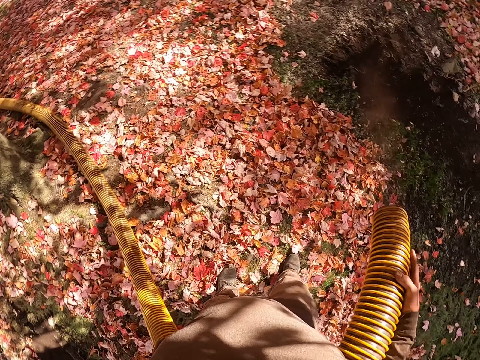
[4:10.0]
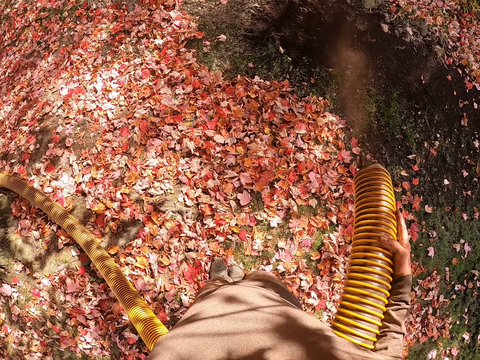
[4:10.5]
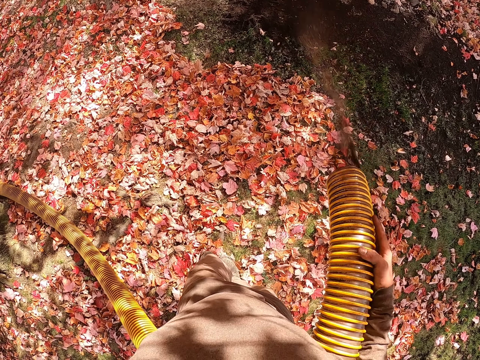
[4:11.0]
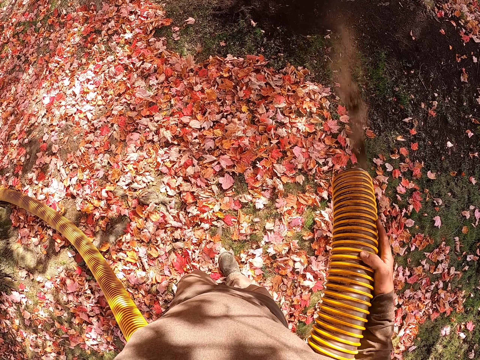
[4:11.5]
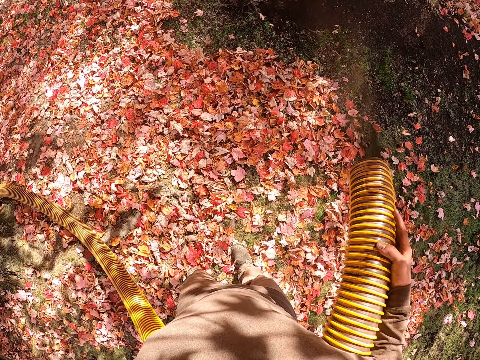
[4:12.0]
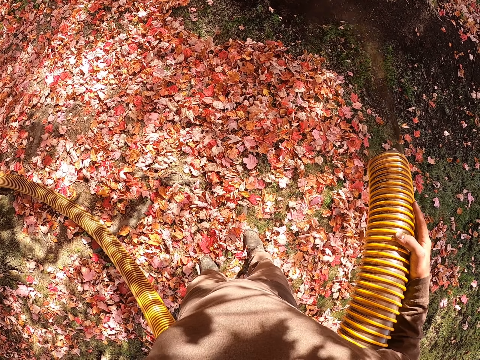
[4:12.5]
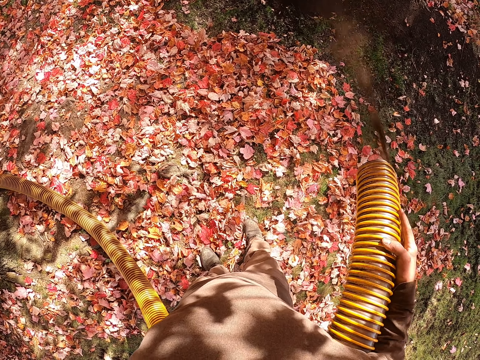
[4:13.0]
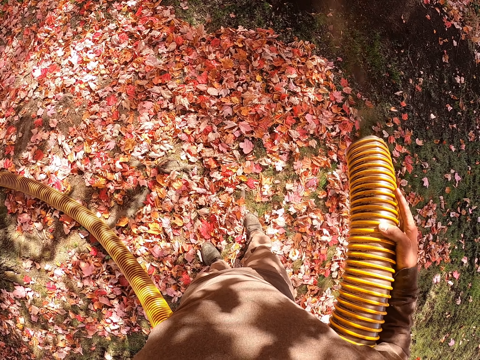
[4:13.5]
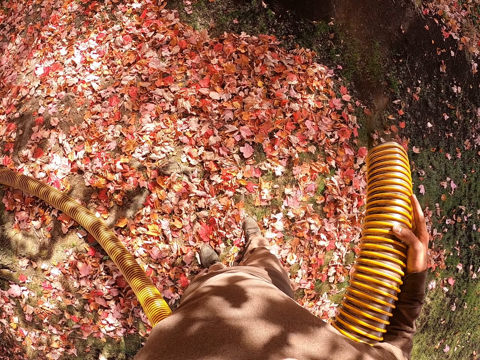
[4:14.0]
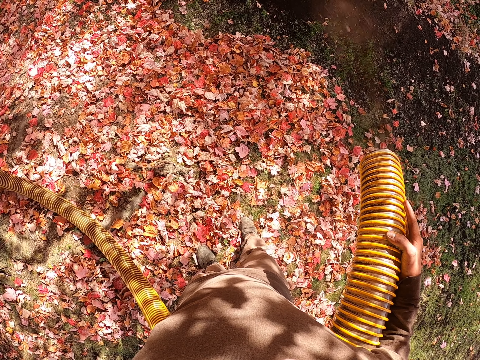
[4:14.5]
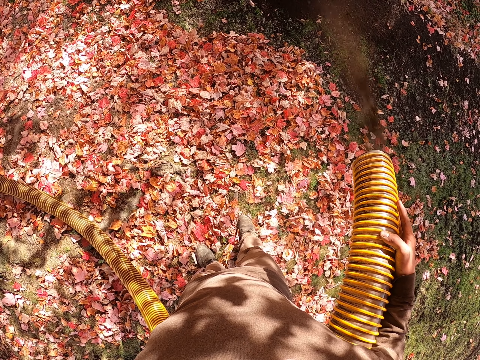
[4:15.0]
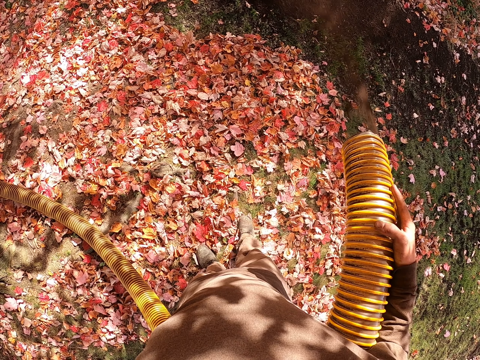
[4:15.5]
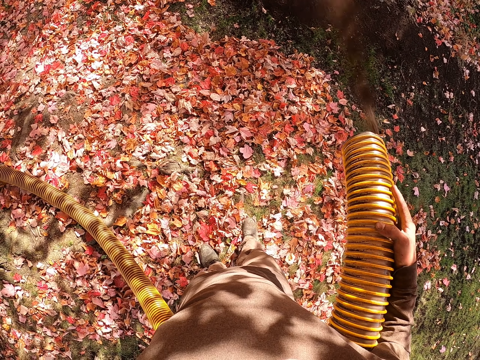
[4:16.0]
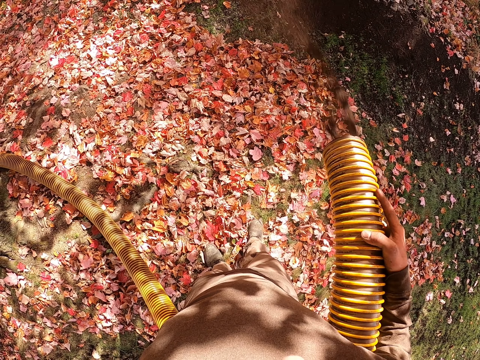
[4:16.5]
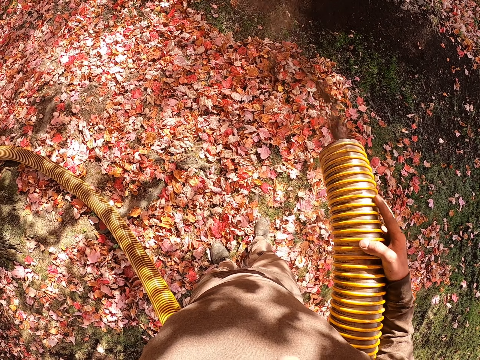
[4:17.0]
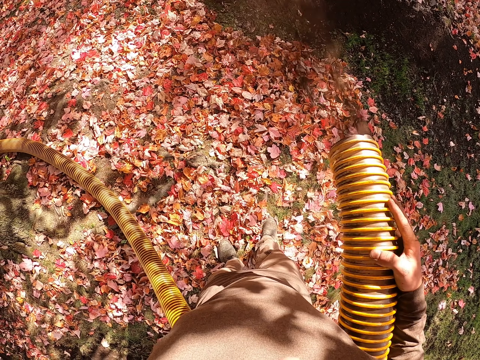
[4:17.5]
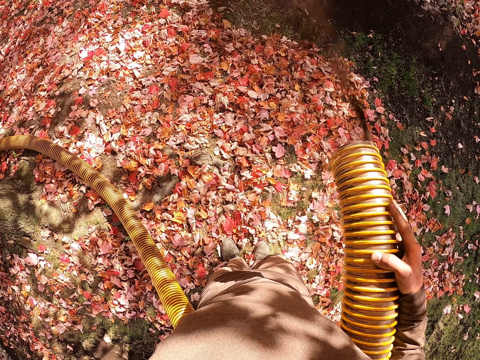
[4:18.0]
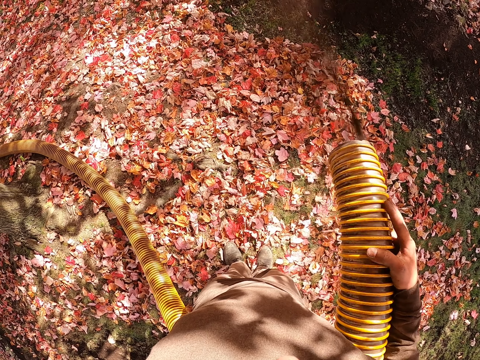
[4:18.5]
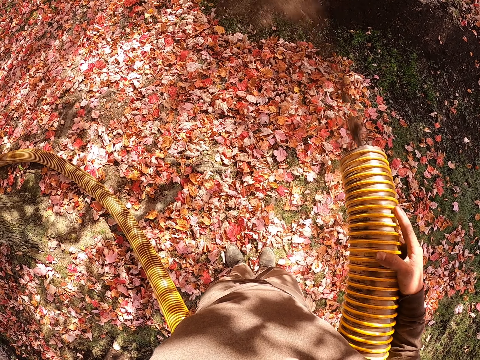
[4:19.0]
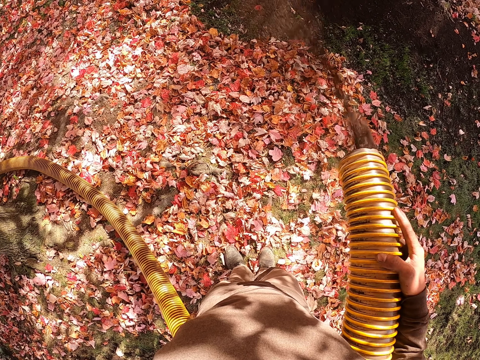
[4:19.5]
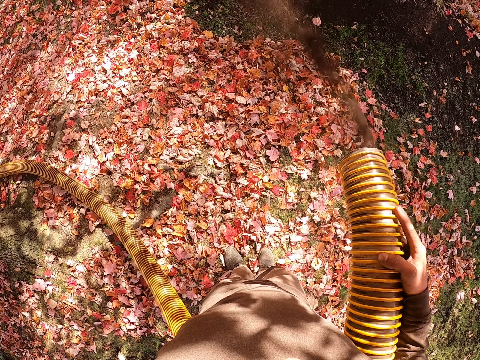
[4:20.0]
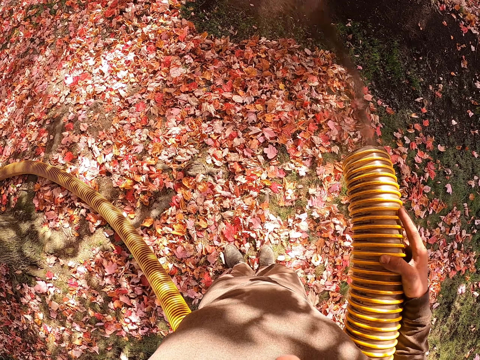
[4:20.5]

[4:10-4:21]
The camera wearer sprays the sand on the garden ground.

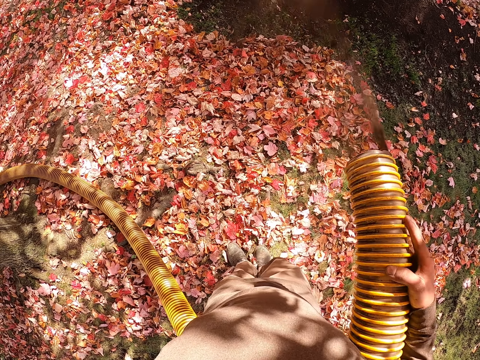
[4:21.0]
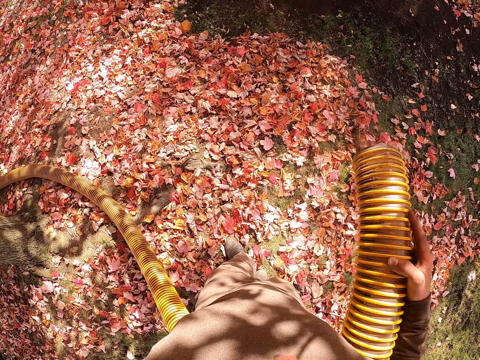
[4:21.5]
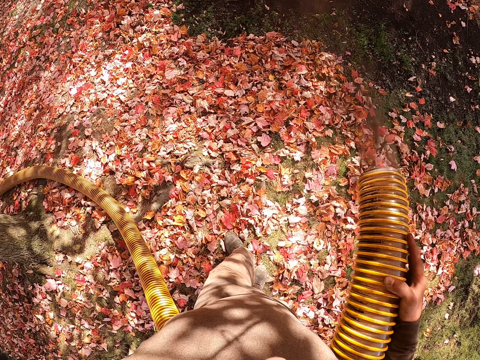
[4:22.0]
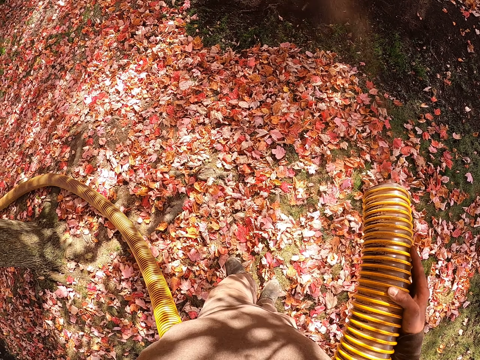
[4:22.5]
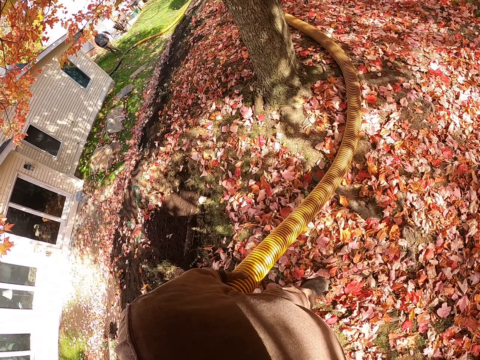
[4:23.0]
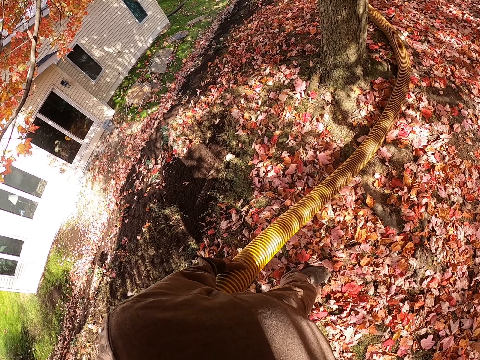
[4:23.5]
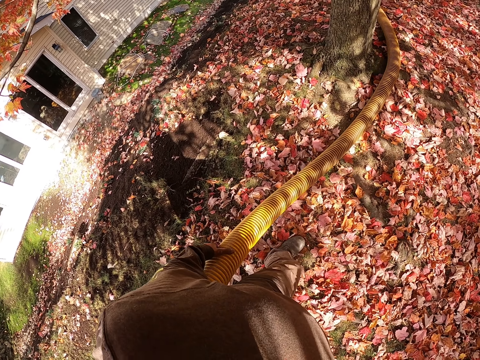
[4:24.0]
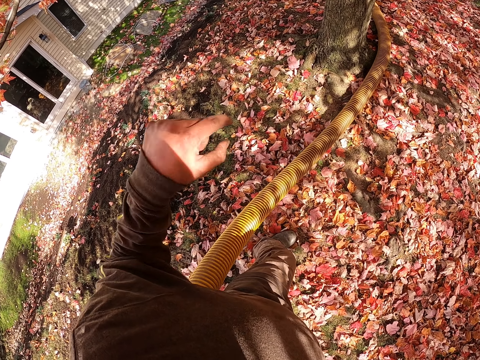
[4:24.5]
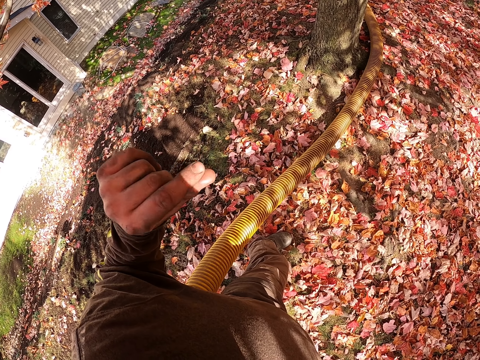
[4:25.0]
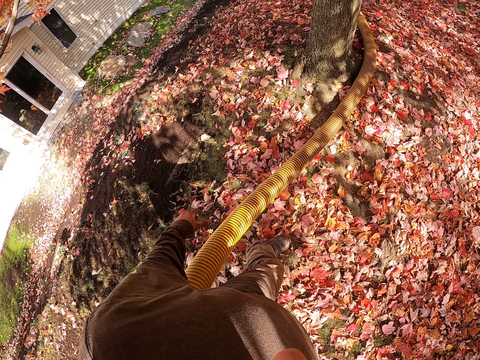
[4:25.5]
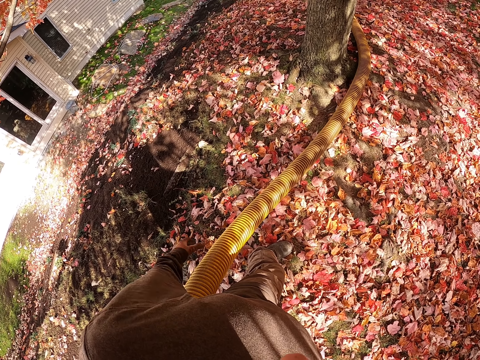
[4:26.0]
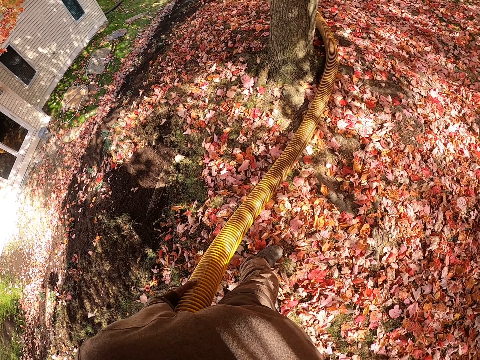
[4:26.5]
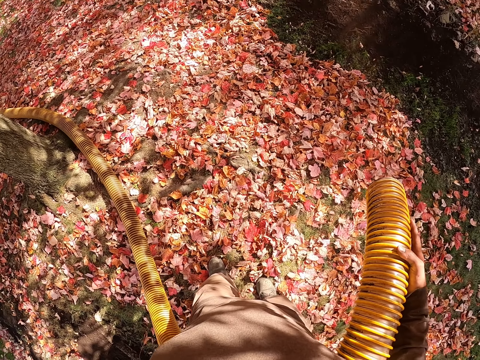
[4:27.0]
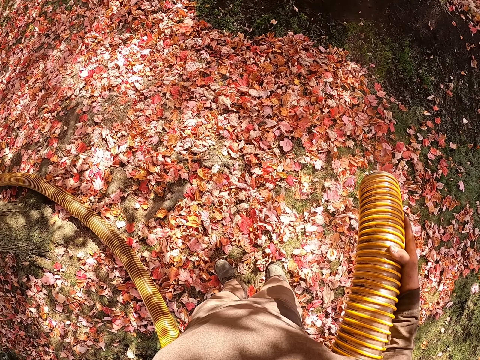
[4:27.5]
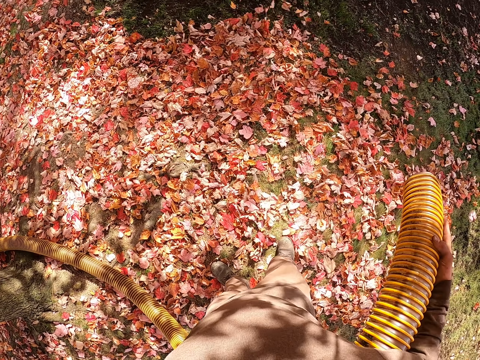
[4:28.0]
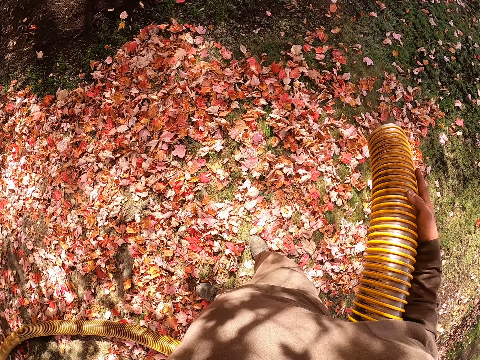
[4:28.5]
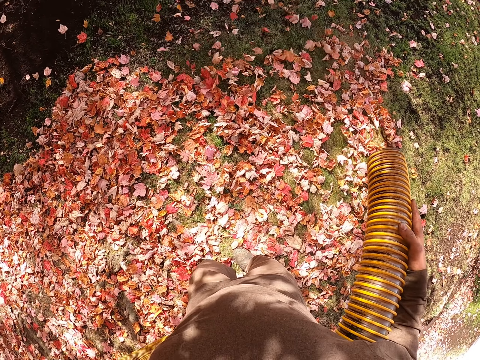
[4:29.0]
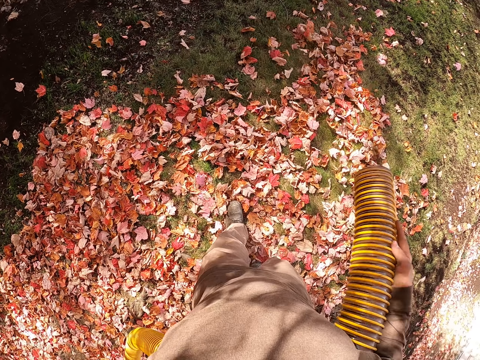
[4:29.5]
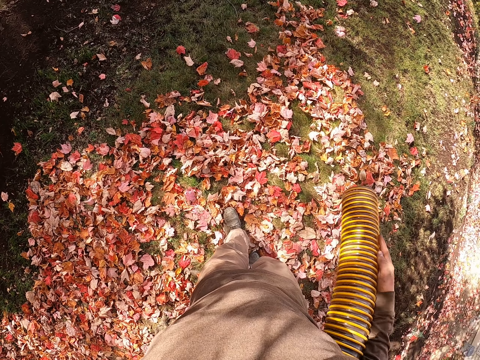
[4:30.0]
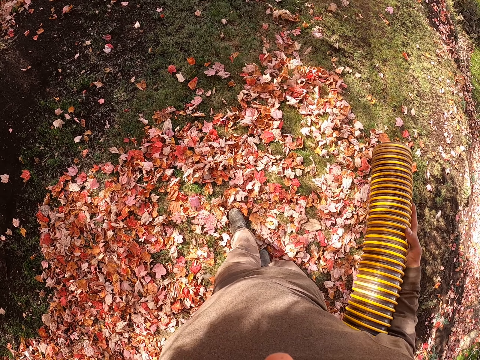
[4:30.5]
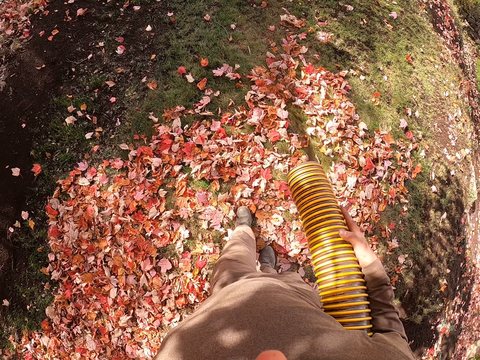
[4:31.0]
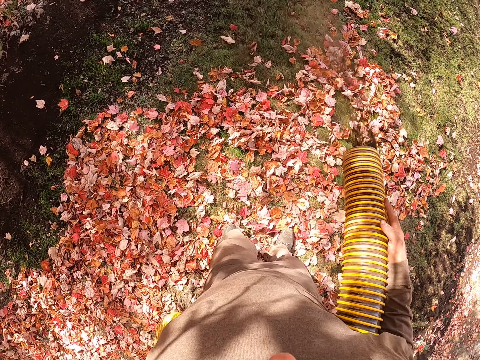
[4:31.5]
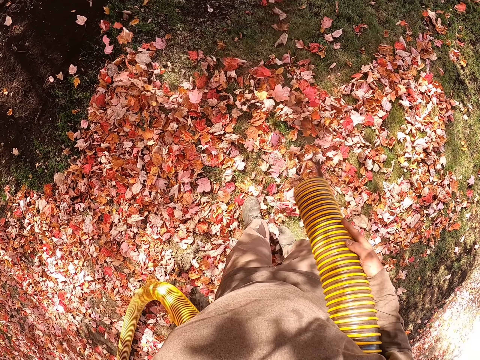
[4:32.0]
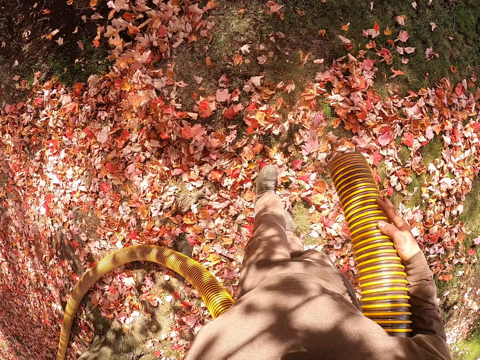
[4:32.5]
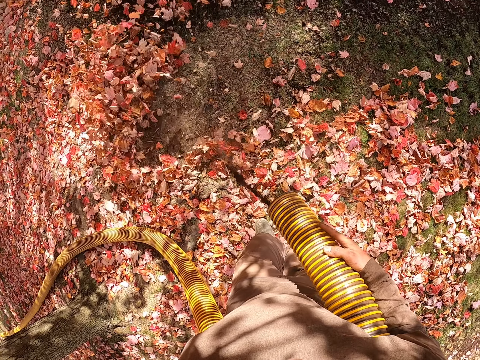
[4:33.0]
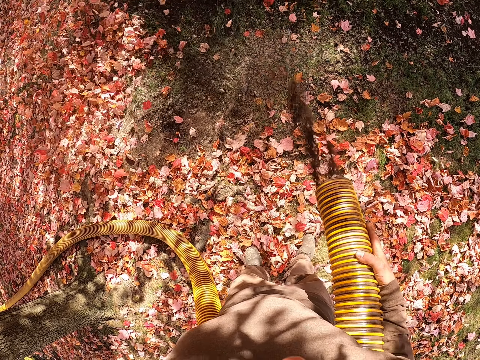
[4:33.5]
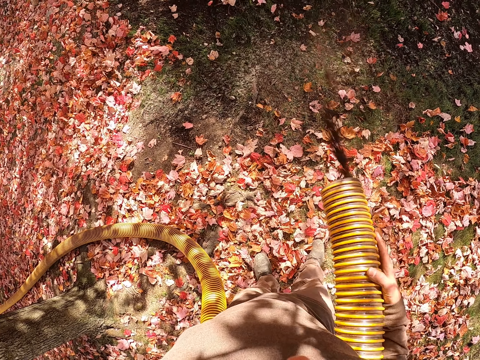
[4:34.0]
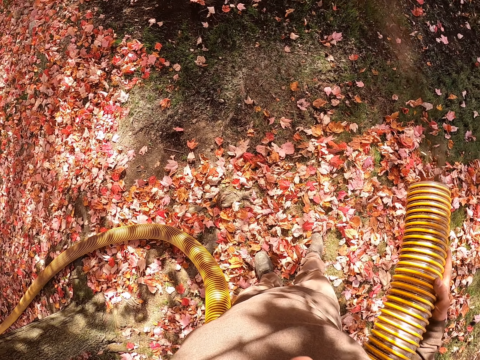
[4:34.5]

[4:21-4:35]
The camera wearer looks around the garden area. They do a gesture with the left hand. They raise up the hand. They look around the garden area and spray the sand on the garden ground. They look around the garden area and spray the sand on the garden ground.

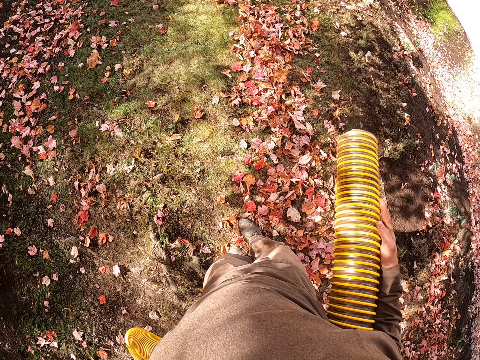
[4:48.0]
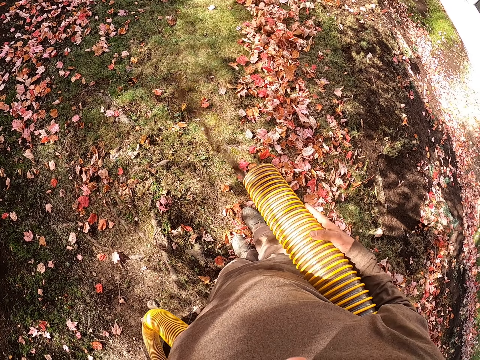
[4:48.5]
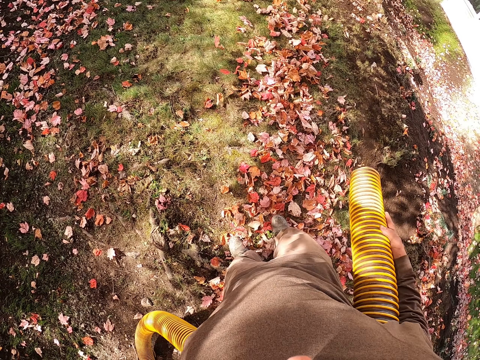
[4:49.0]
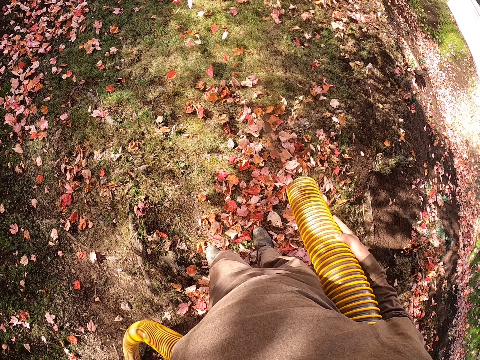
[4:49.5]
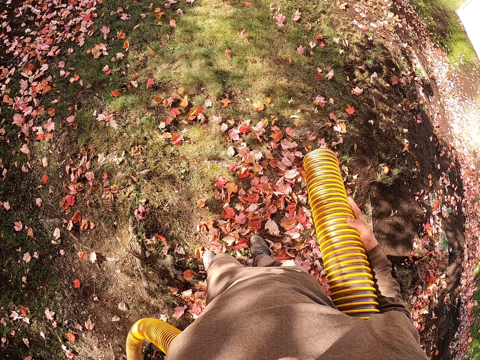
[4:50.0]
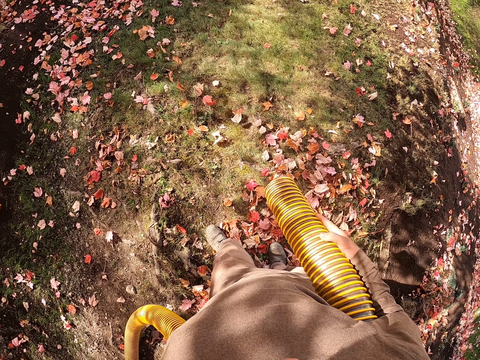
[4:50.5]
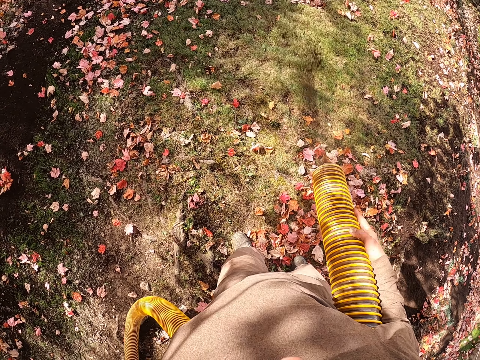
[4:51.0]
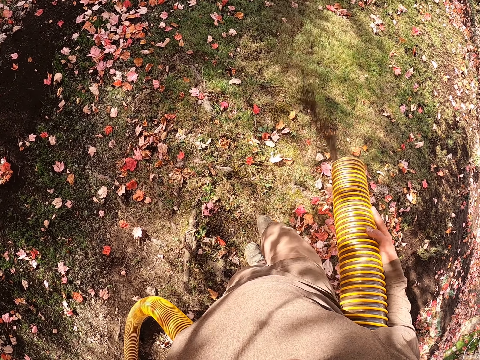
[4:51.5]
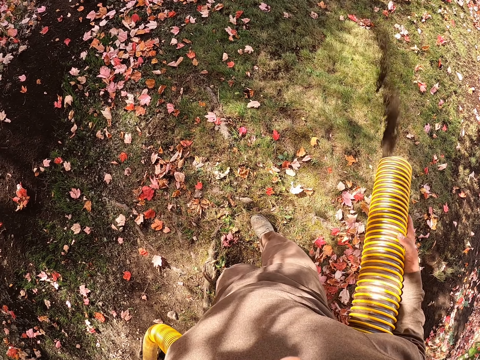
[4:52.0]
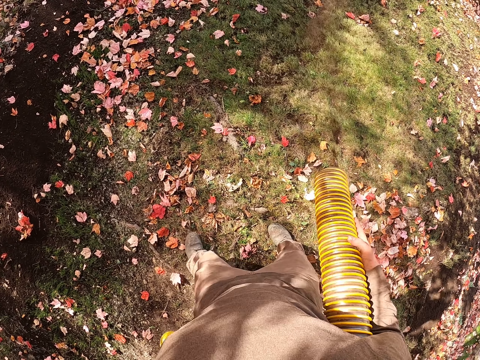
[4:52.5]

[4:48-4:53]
The camera wearer moves. They blow the flowers with a leaf blower machine.
